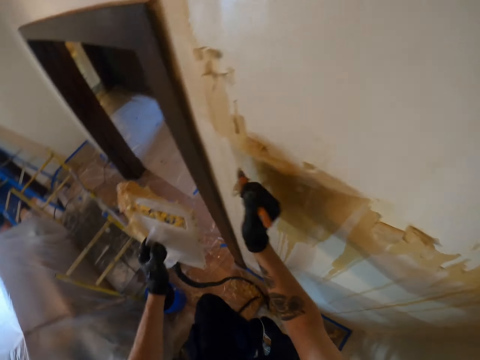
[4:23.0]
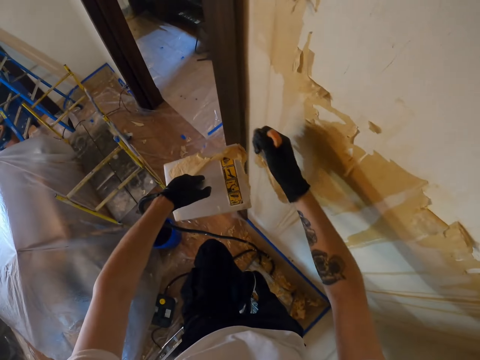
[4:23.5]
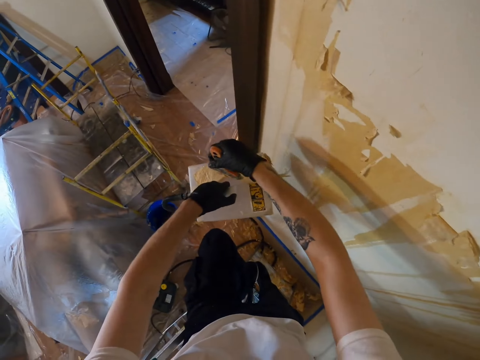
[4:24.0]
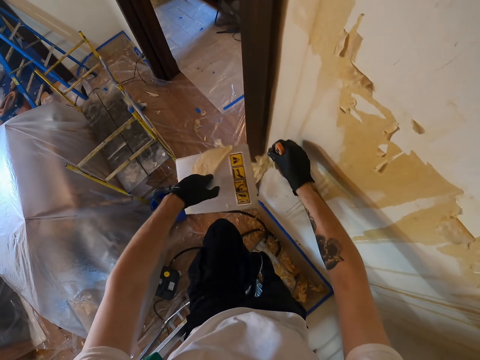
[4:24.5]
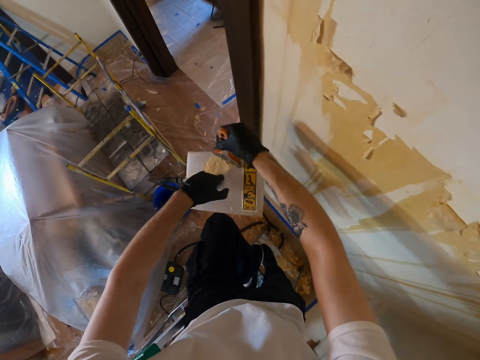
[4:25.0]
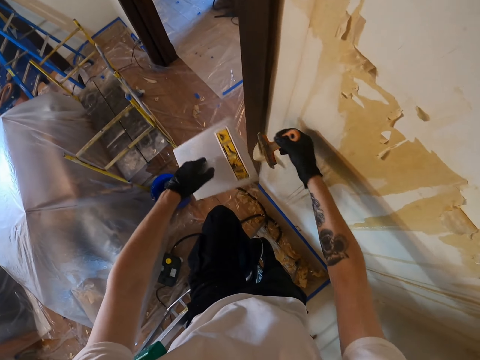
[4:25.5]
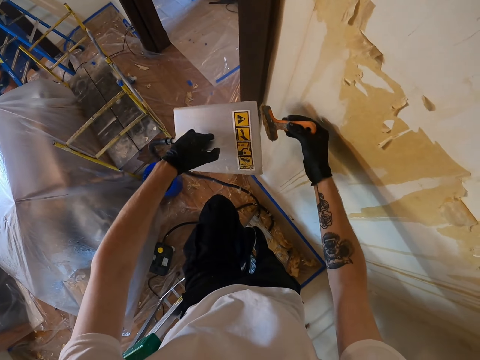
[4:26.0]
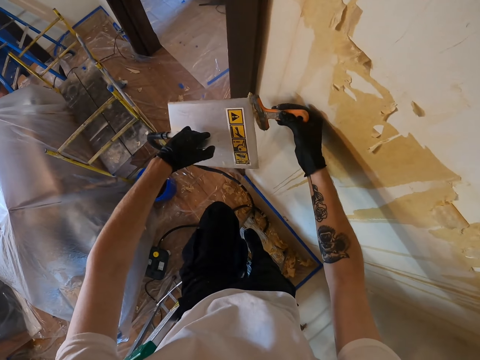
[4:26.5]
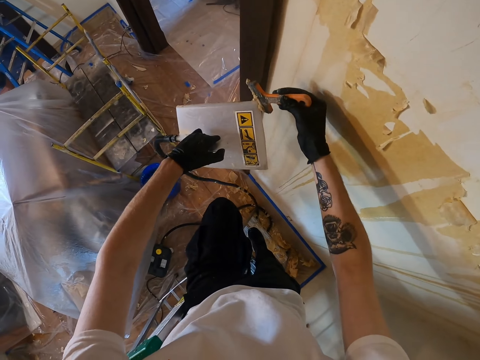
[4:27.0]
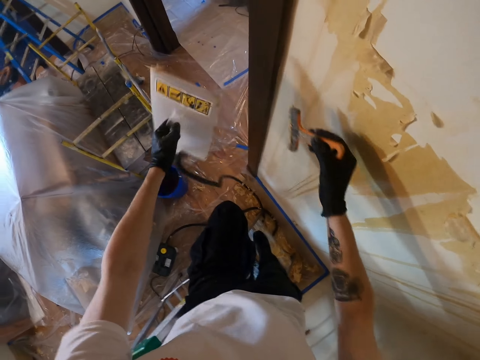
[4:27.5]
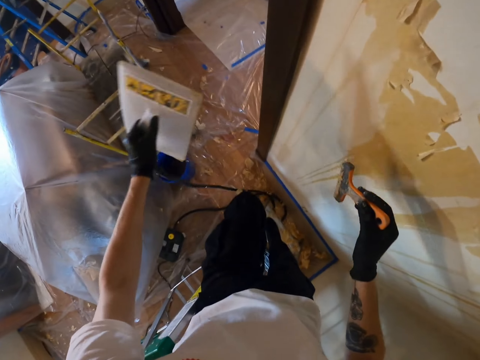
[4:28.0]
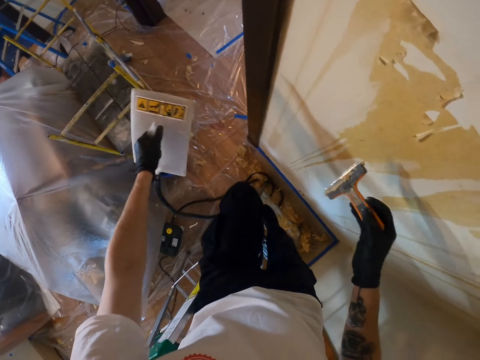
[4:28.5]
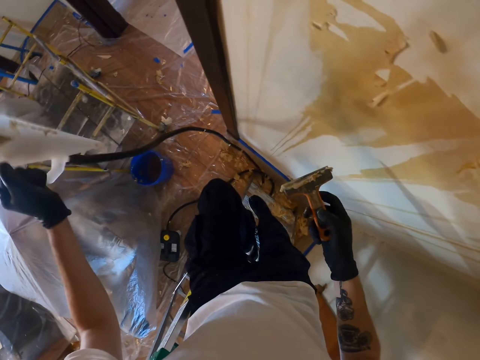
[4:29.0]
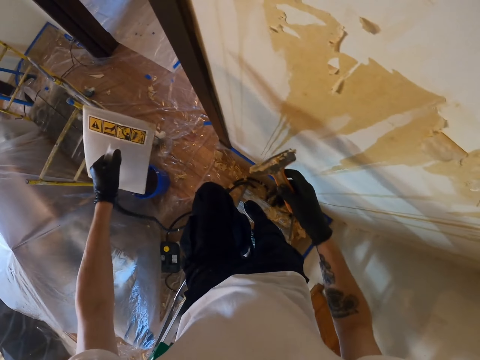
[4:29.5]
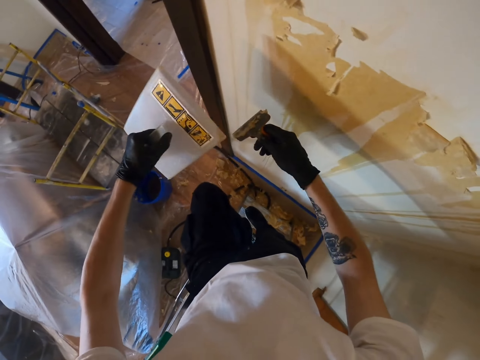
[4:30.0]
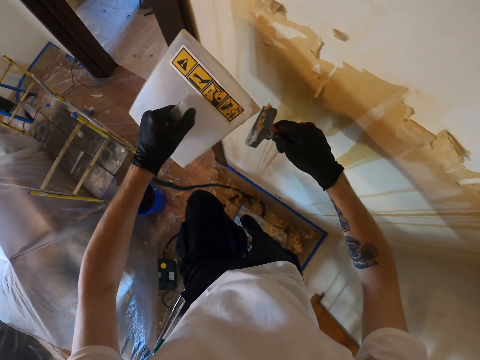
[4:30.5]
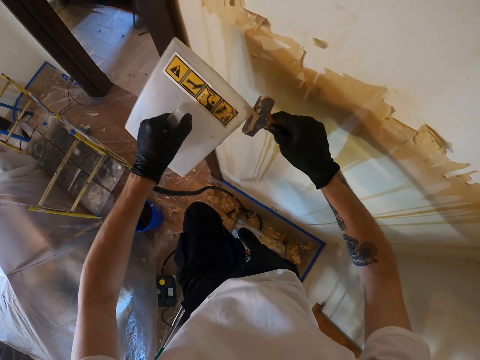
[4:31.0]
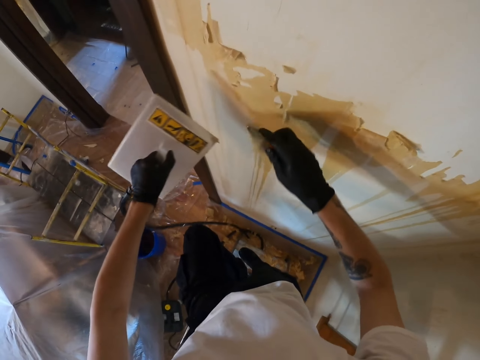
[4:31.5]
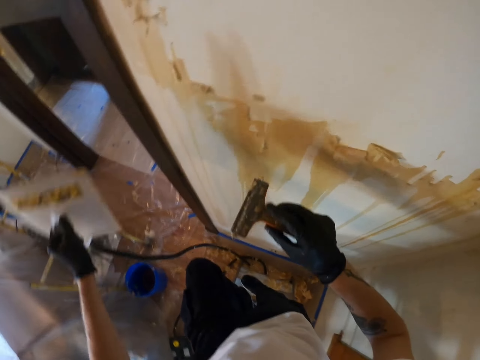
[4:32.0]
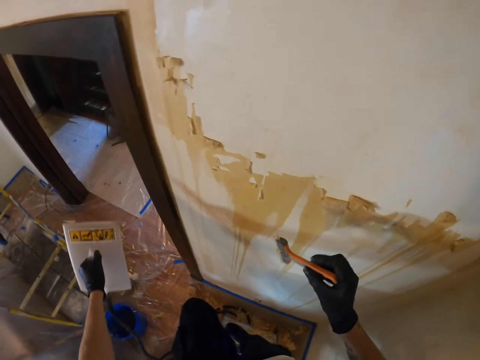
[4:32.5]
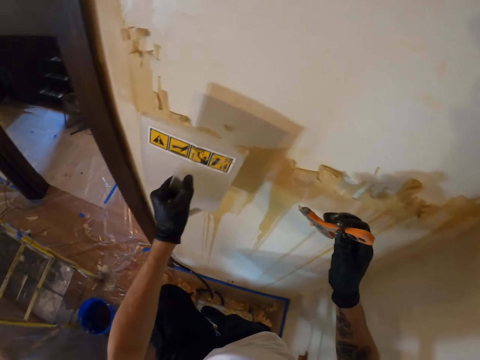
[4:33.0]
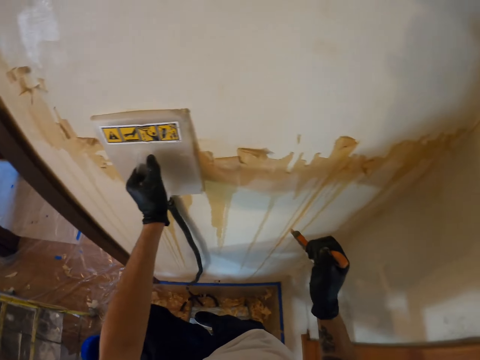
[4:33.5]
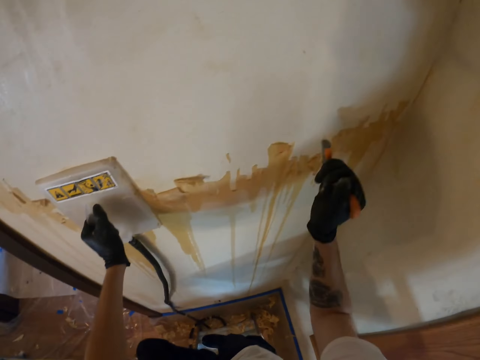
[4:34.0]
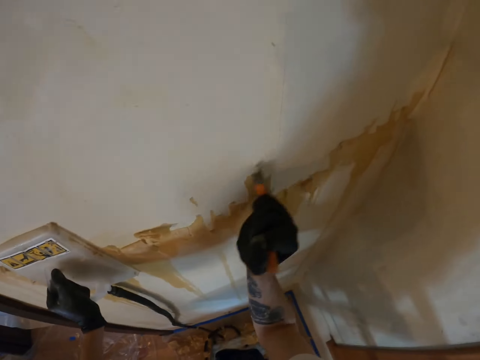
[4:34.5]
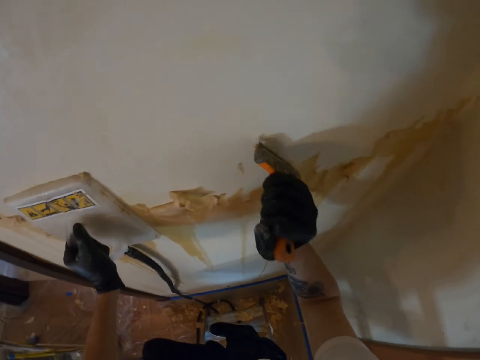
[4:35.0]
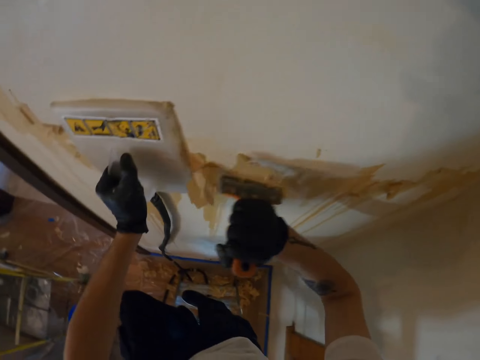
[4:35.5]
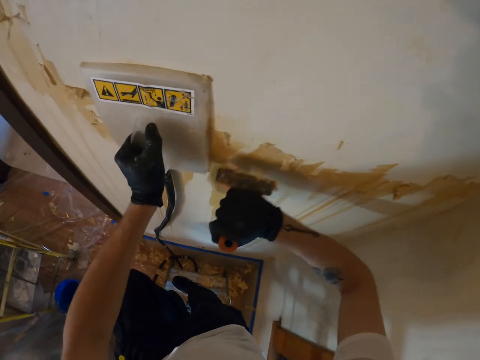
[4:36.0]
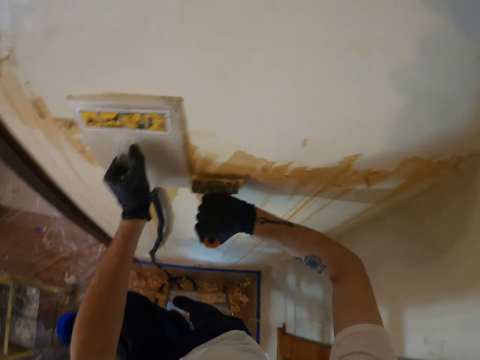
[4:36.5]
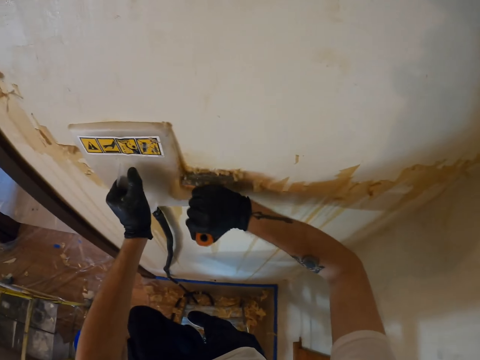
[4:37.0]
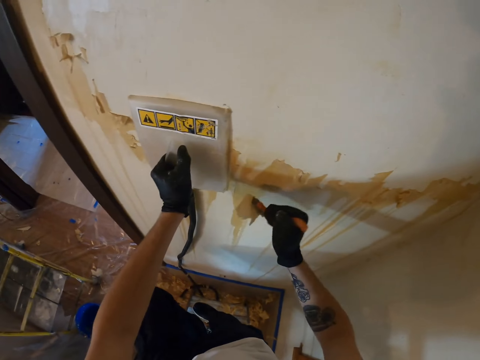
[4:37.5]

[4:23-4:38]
The camera wearer wipes the scraper with the wallpaper remover. They shake the wallpaper remover. They wipe the scraper with the wallpaper remover. They put the wallpaper remover on the wallpaper. They scrub the wallpaper with the scraper.

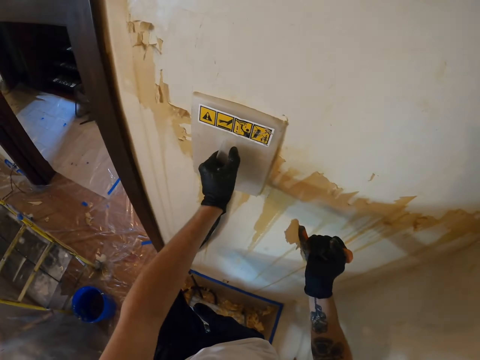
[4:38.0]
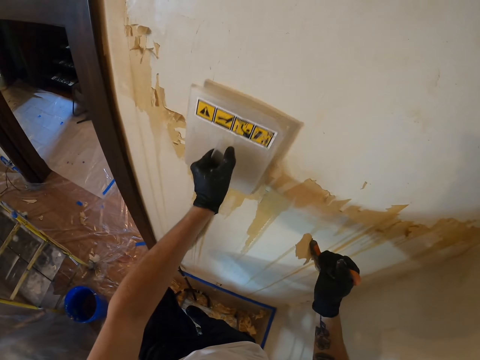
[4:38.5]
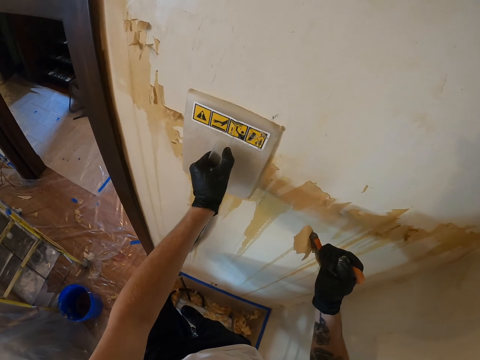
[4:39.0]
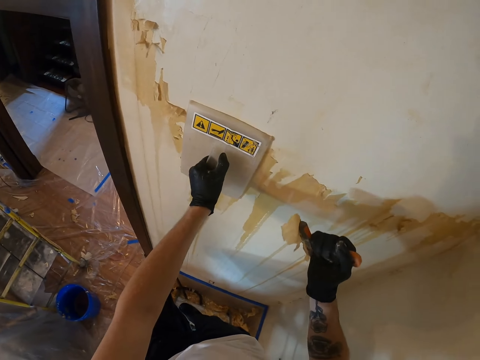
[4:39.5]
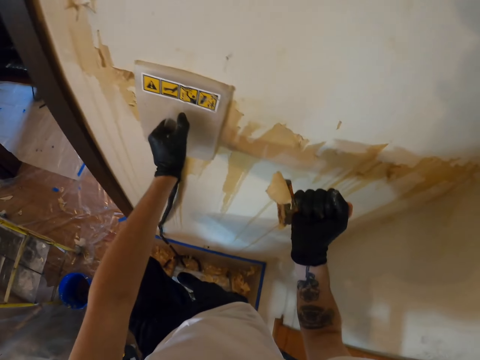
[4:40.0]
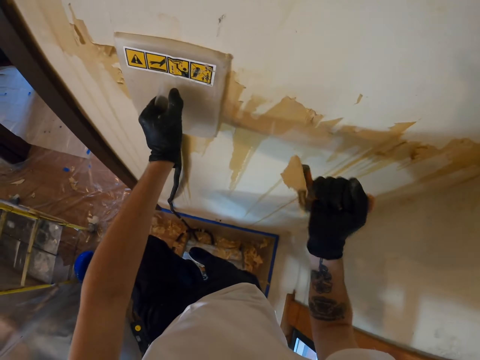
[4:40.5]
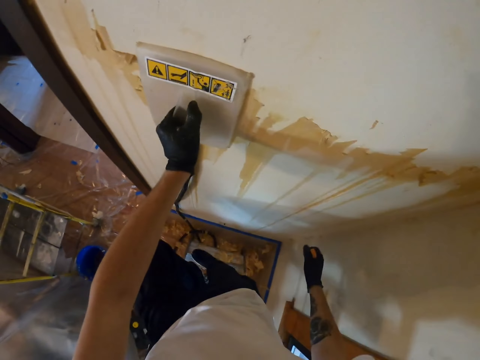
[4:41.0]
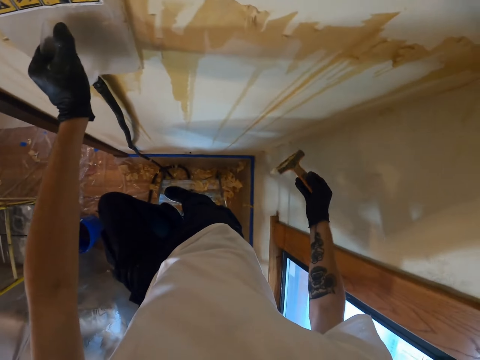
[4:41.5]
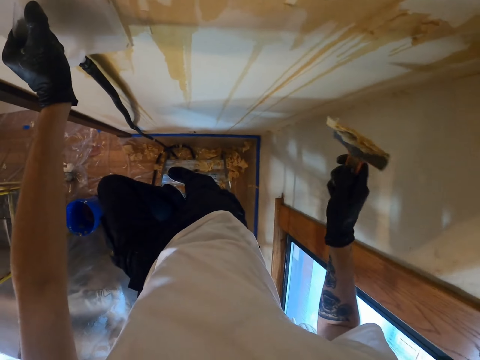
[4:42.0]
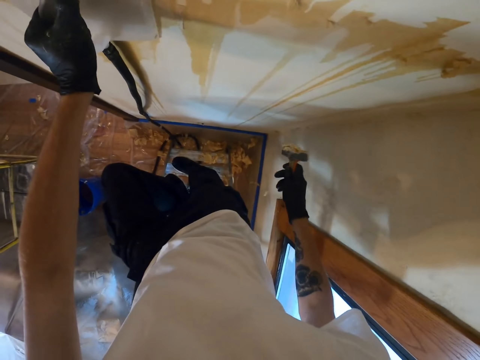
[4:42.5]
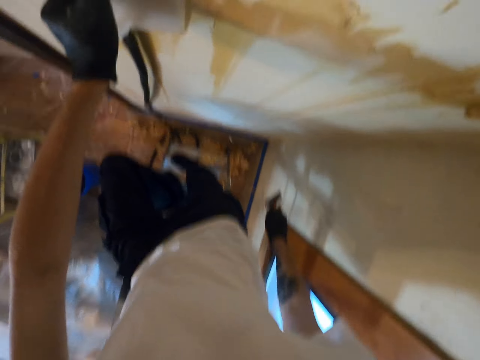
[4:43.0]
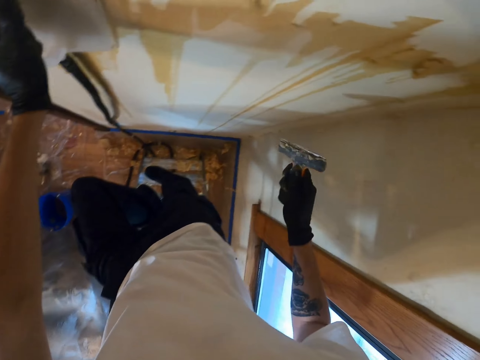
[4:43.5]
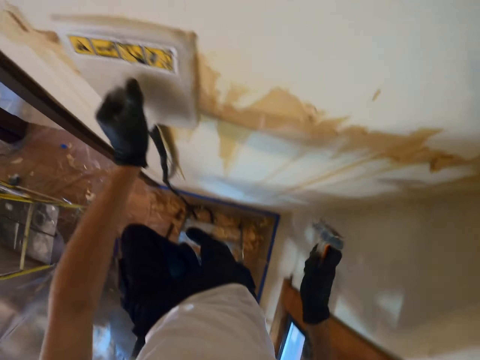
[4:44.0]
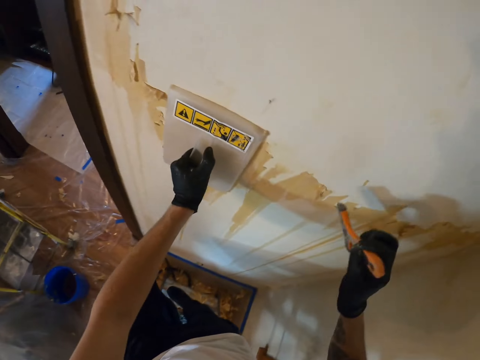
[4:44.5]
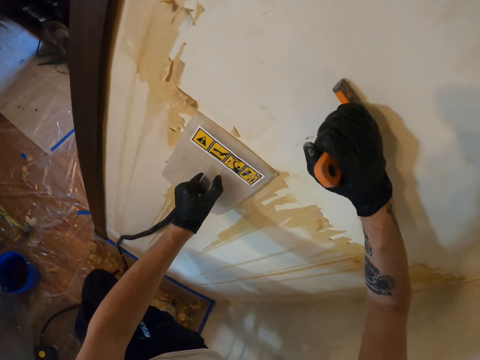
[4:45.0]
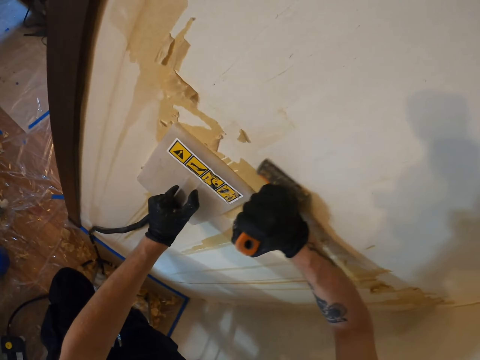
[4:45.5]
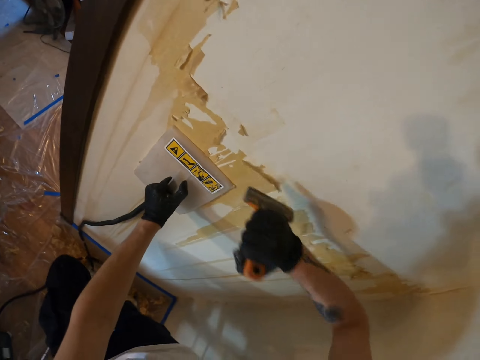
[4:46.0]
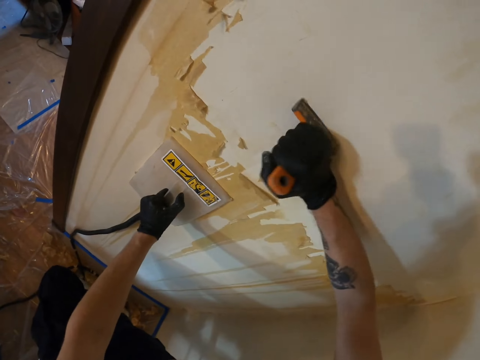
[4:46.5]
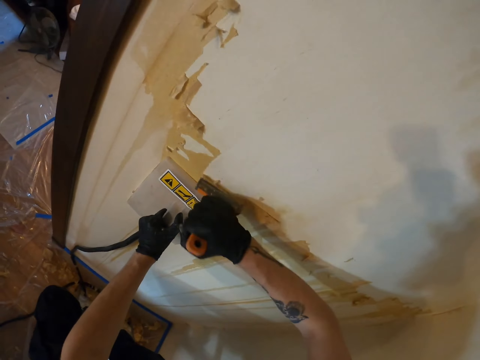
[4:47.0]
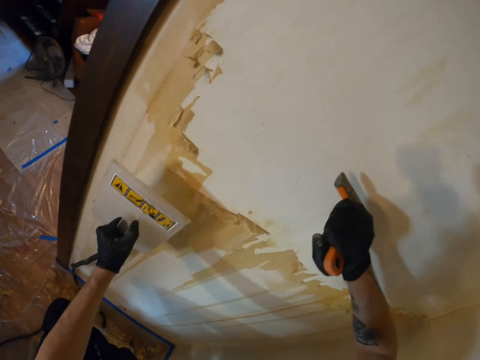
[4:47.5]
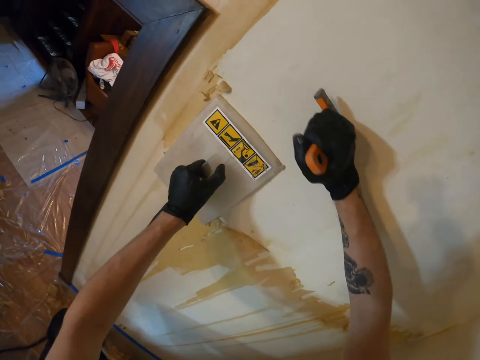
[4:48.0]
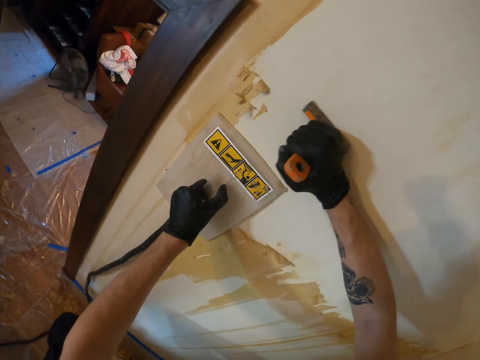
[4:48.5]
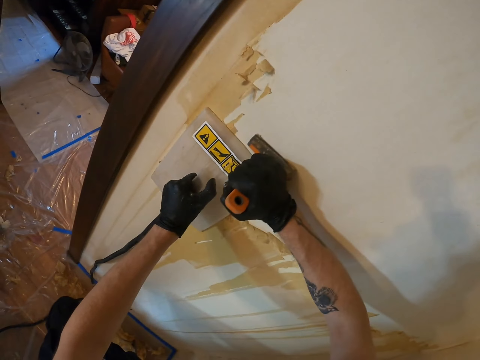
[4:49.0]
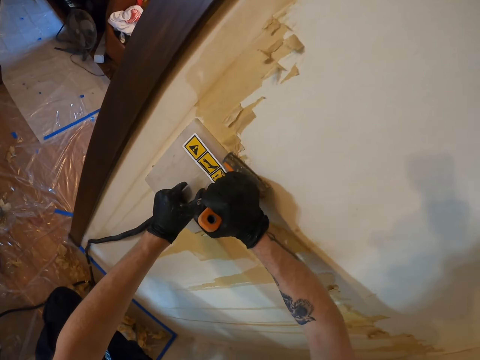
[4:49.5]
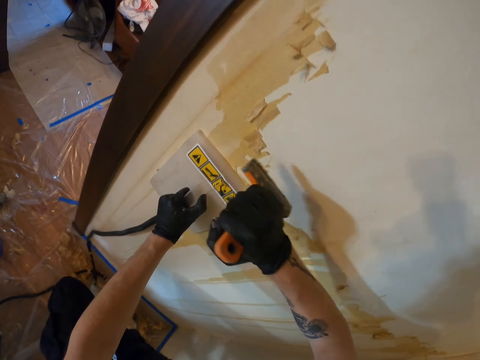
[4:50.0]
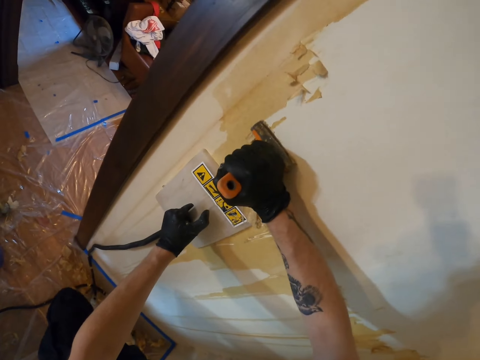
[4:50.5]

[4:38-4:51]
The camera wearer removes something from the wall. They put the wallpaper remover on the wallpaper. They shake the scraper. They remove the wallpaper on the wall with a scraper in the right hand. They move the steamer on the wall with the left hand.
